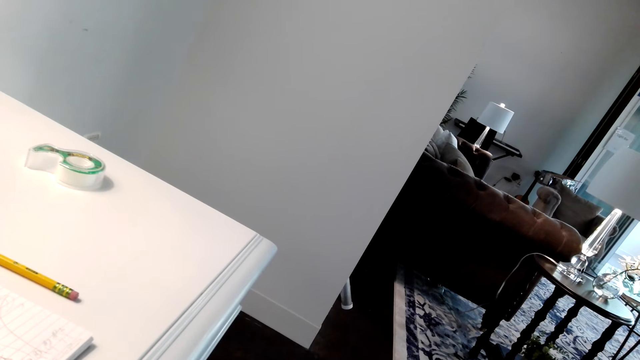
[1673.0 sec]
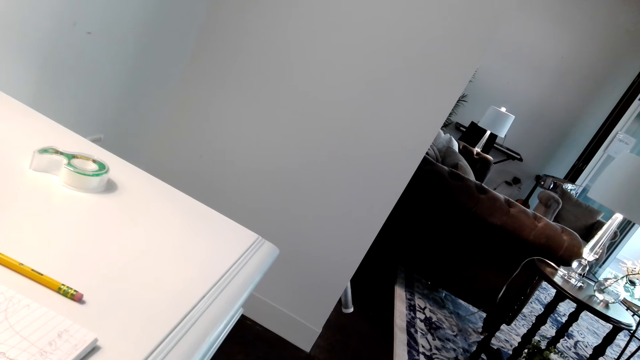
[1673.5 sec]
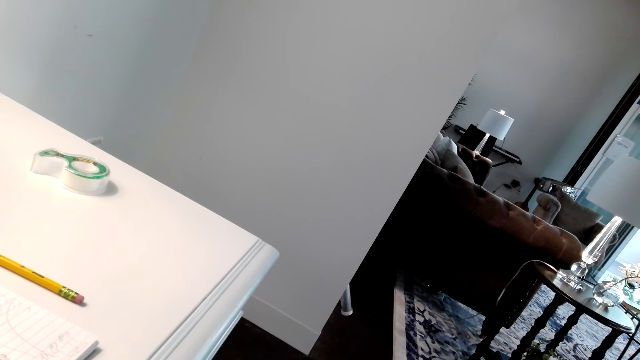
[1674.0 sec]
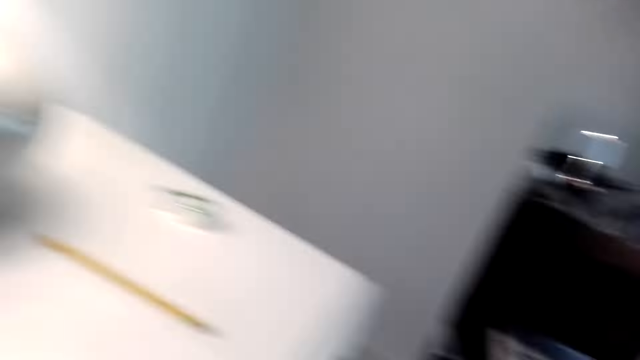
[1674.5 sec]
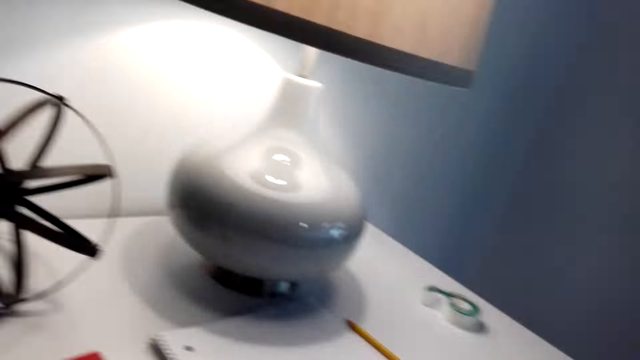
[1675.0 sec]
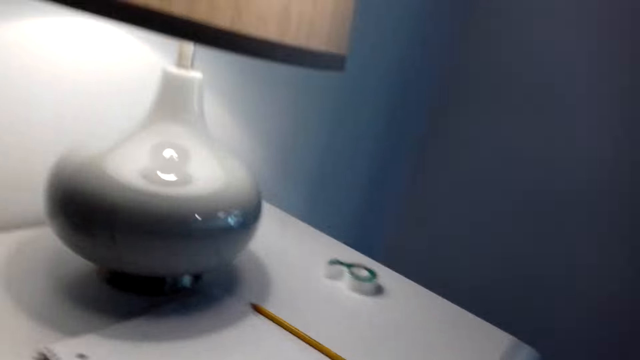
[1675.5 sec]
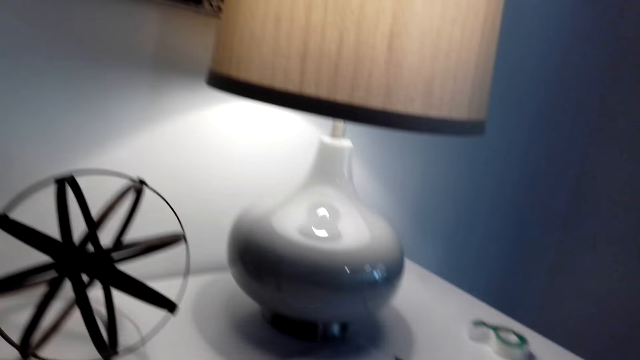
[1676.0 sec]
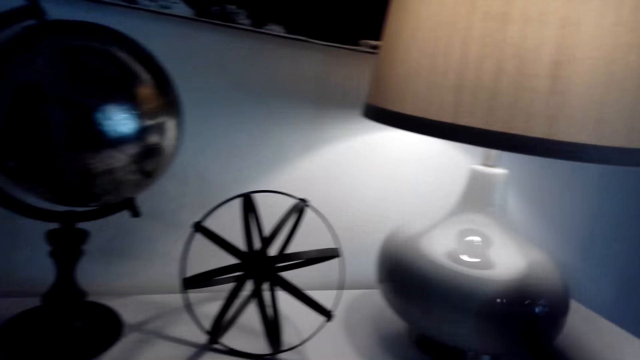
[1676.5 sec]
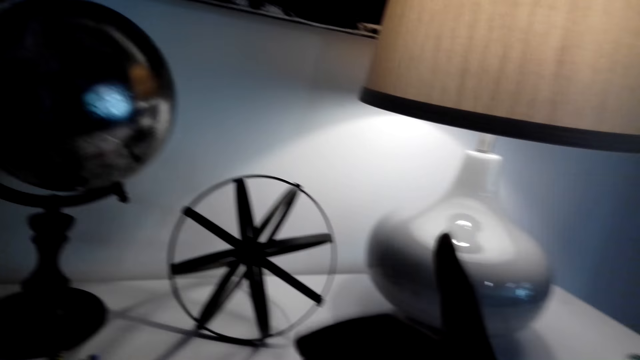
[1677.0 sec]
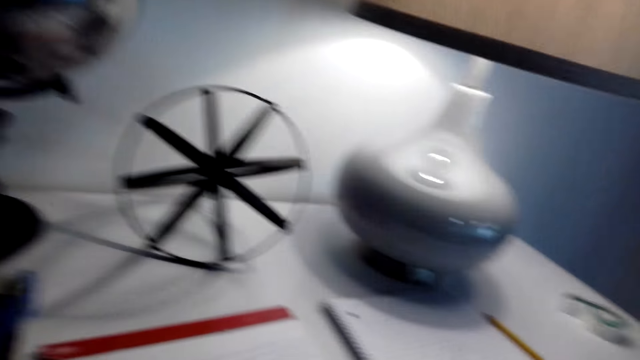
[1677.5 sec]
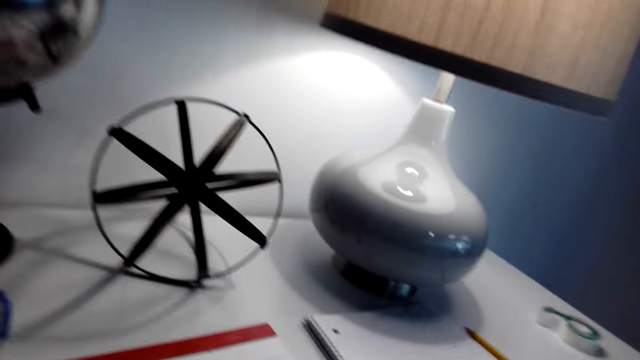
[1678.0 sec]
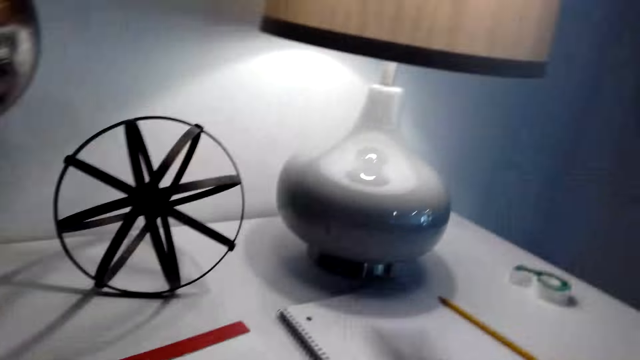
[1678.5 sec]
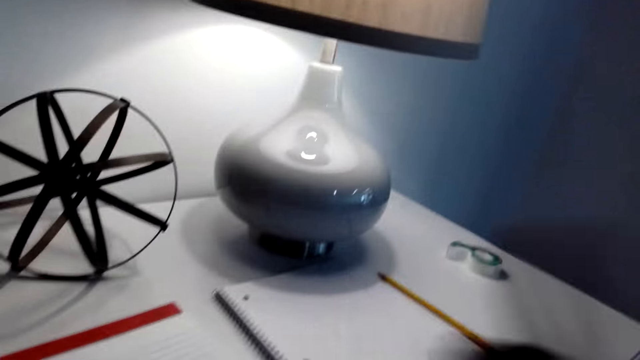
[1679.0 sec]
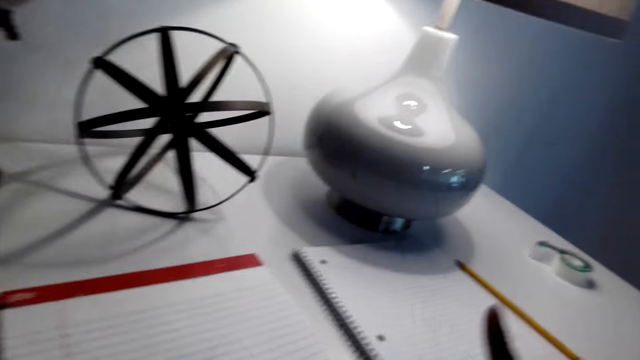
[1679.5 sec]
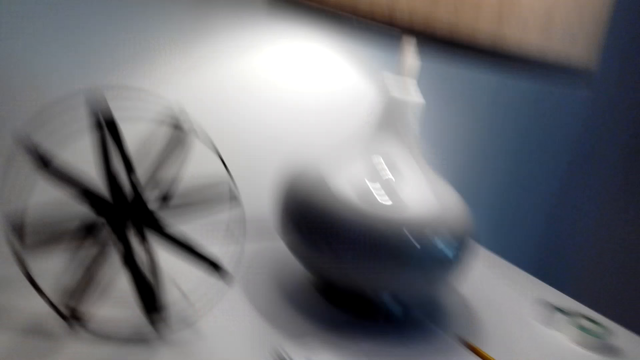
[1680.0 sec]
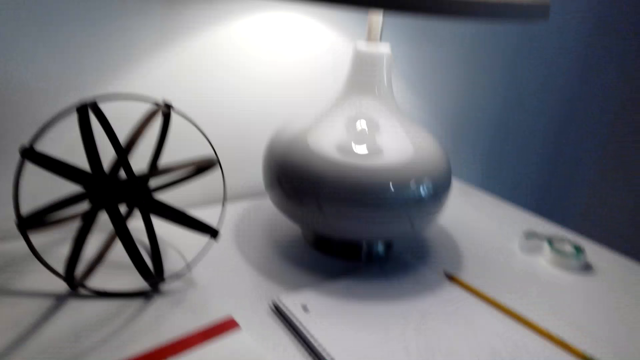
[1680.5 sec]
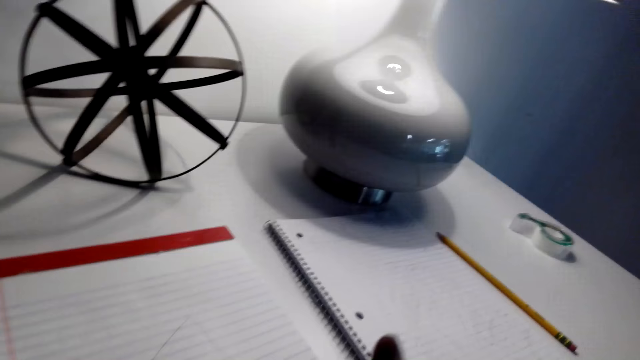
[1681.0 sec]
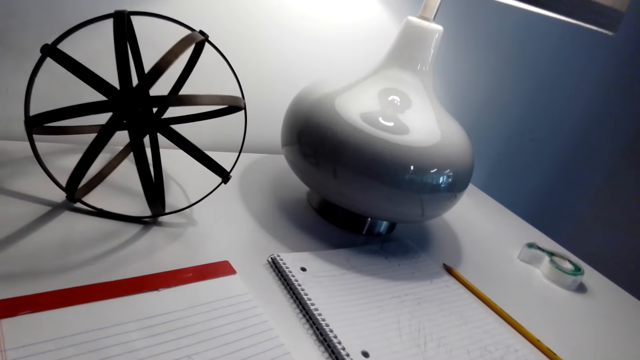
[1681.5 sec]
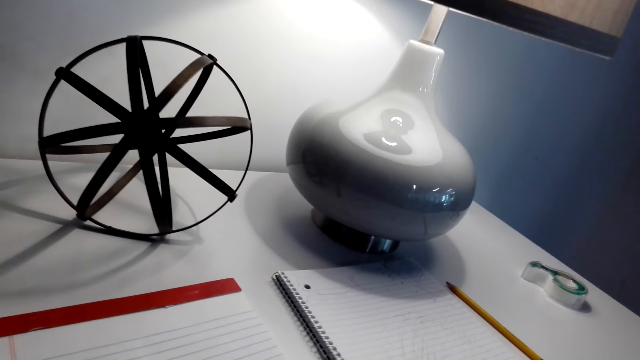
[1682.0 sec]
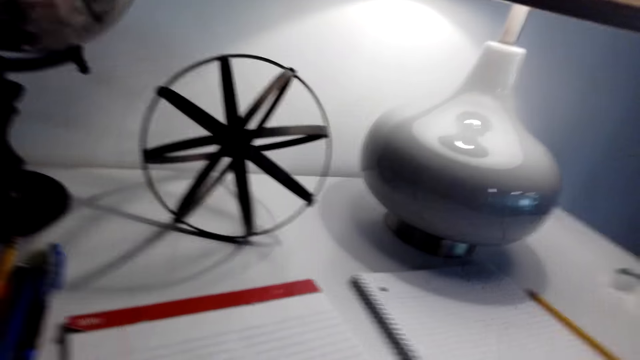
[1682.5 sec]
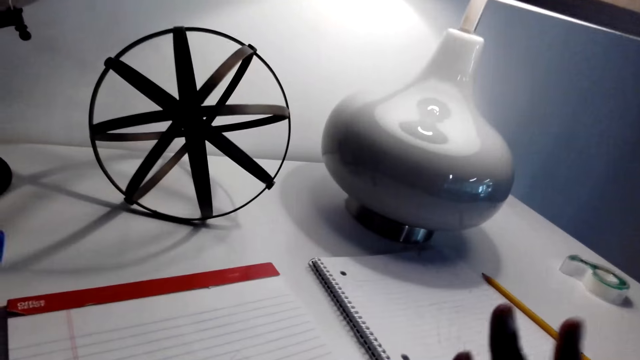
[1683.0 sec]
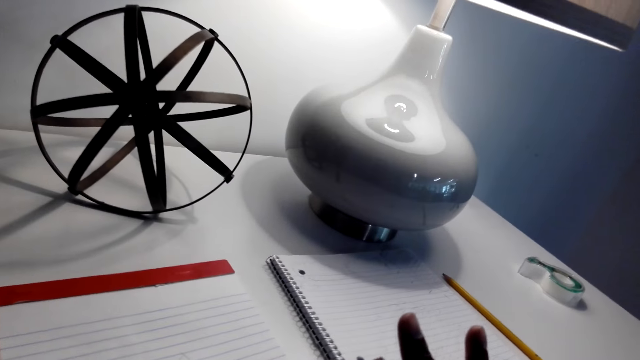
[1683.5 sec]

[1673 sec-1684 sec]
The camera wearer gestures with his right hand.

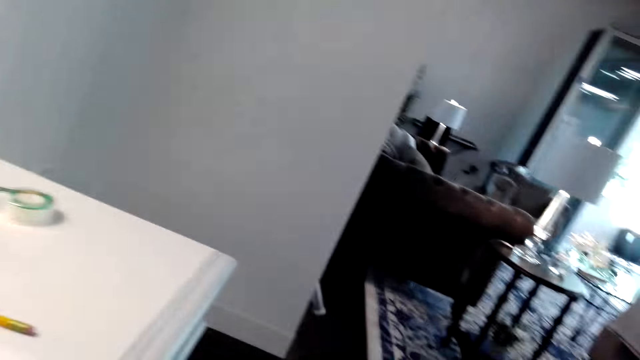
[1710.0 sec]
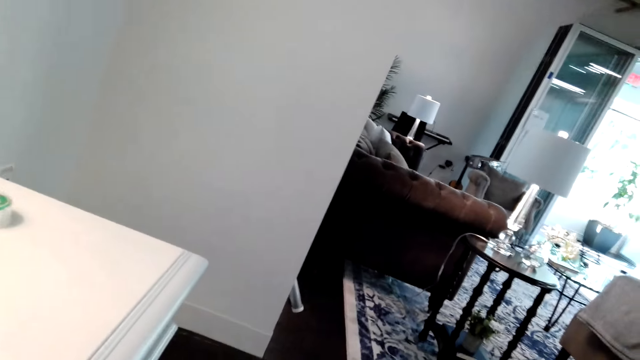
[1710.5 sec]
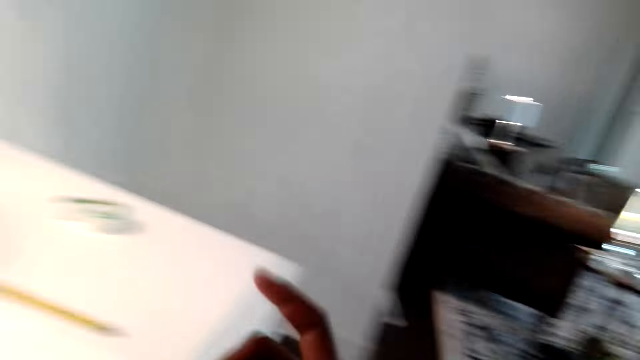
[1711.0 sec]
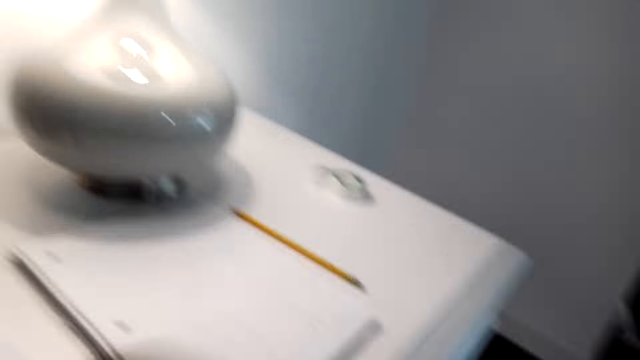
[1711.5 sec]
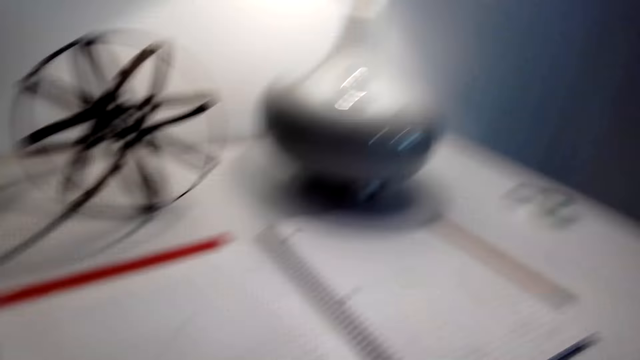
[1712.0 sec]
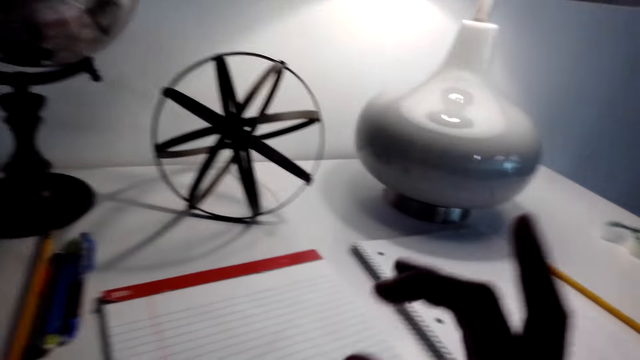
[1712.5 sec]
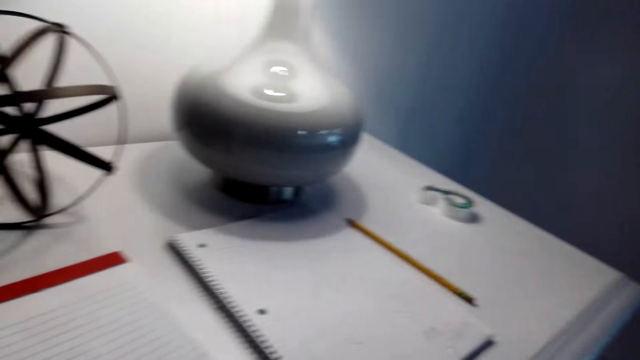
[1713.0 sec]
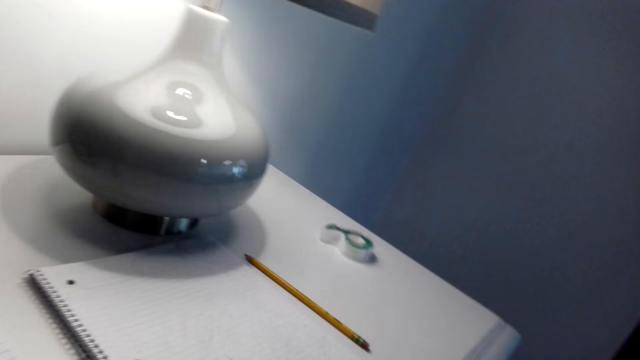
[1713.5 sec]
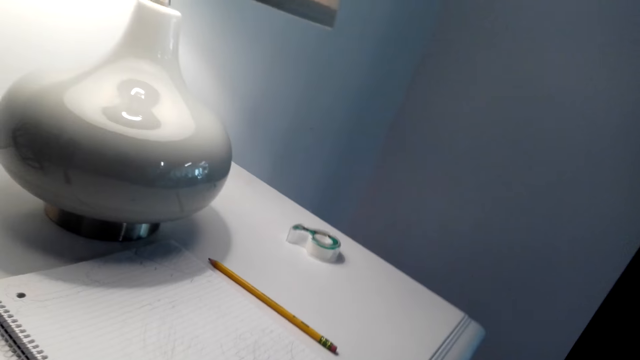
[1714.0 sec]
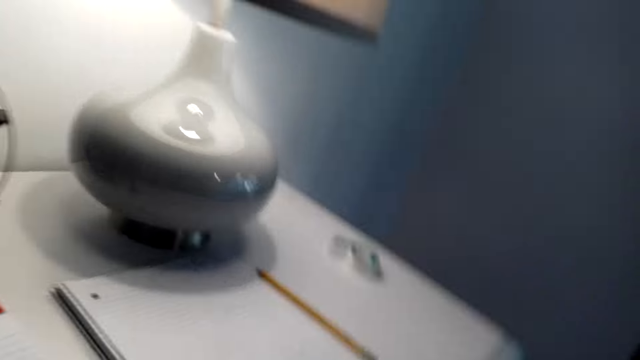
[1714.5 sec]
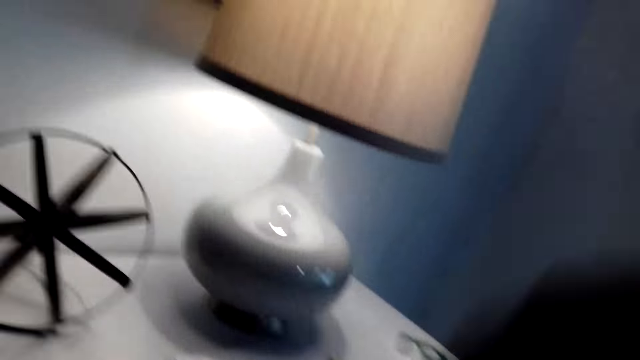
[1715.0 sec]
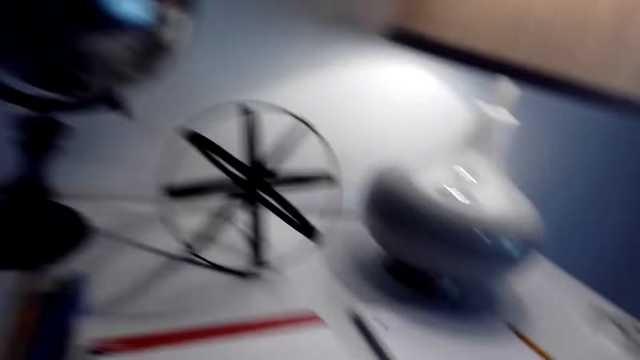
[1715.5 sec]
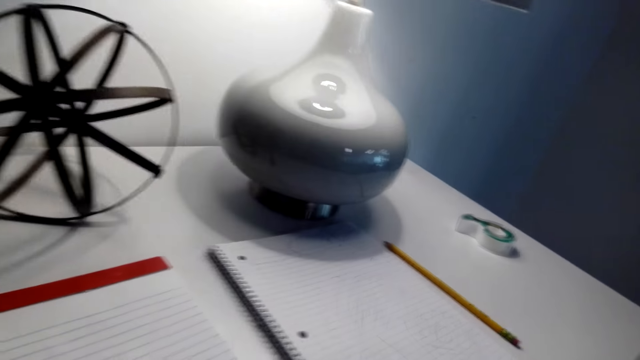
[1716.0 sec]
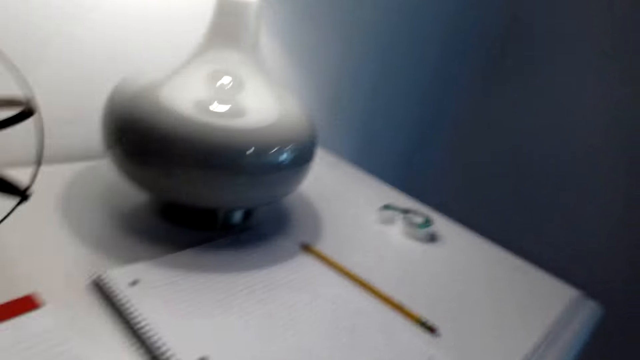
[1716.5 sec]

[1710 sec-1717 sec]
The camera wearer moves a hand.
